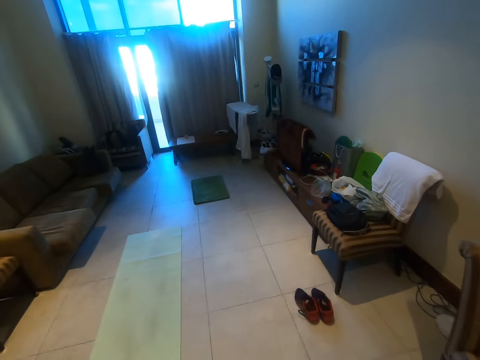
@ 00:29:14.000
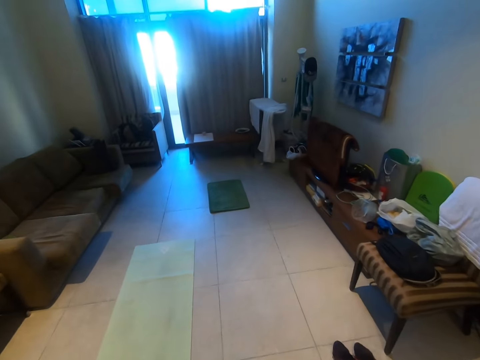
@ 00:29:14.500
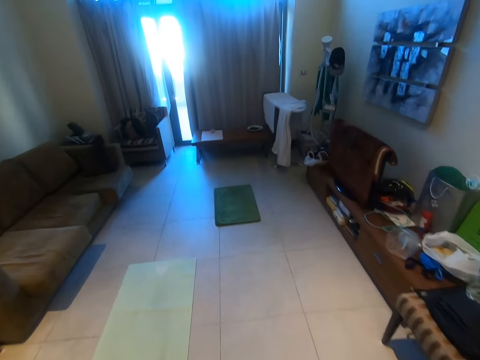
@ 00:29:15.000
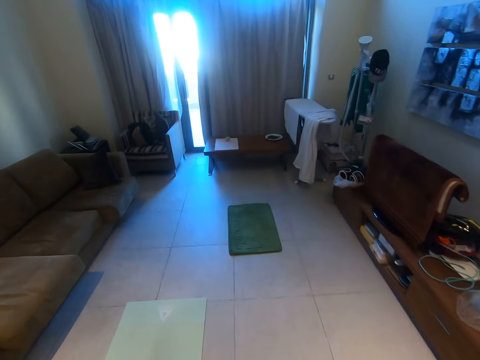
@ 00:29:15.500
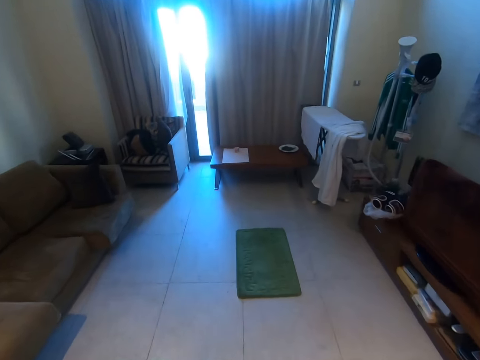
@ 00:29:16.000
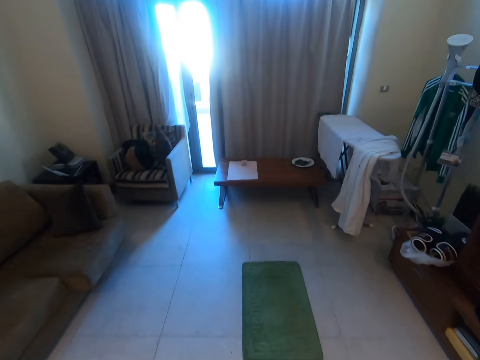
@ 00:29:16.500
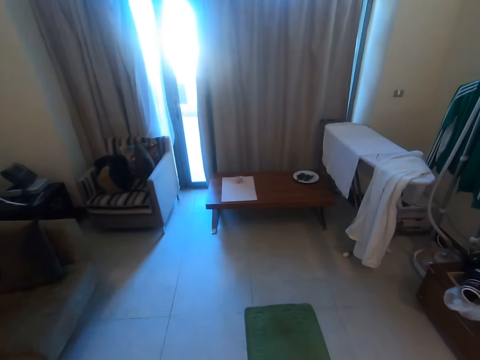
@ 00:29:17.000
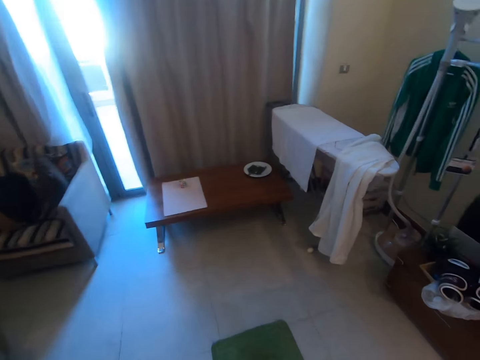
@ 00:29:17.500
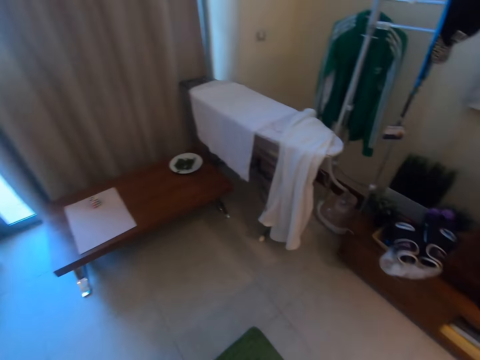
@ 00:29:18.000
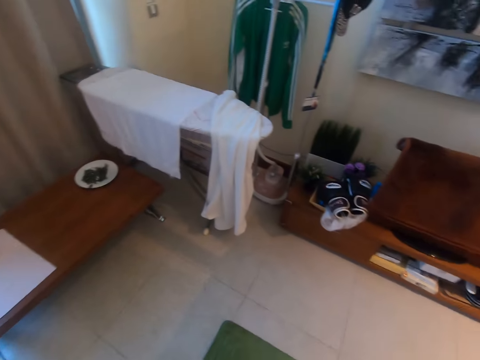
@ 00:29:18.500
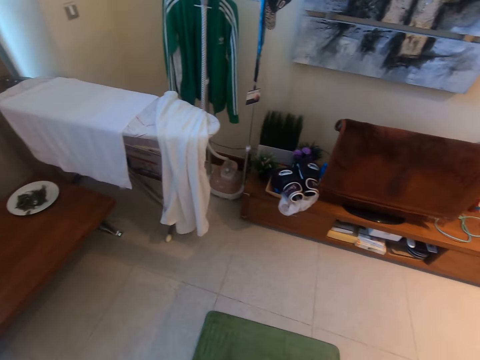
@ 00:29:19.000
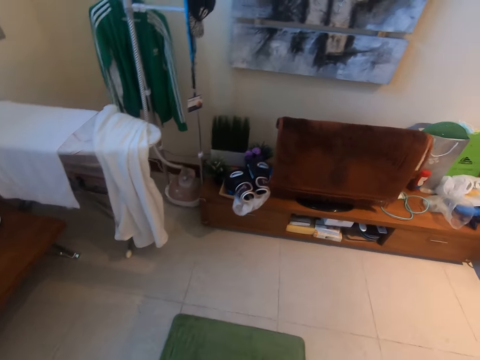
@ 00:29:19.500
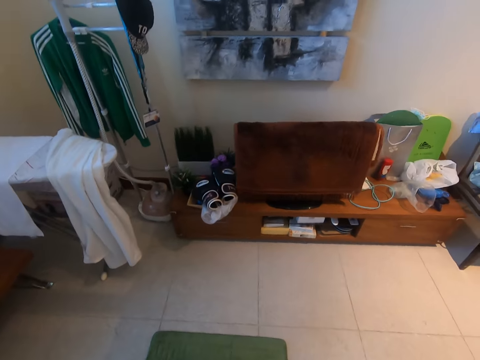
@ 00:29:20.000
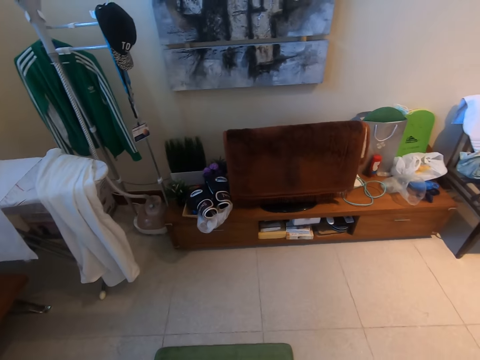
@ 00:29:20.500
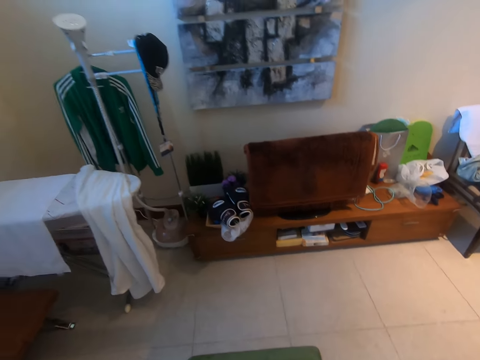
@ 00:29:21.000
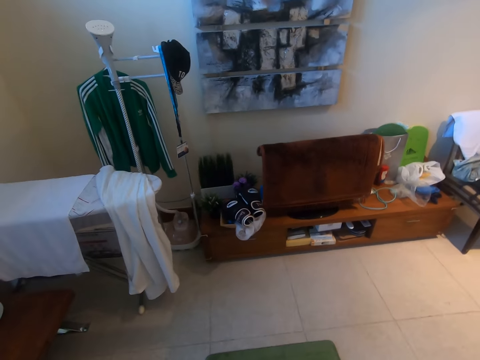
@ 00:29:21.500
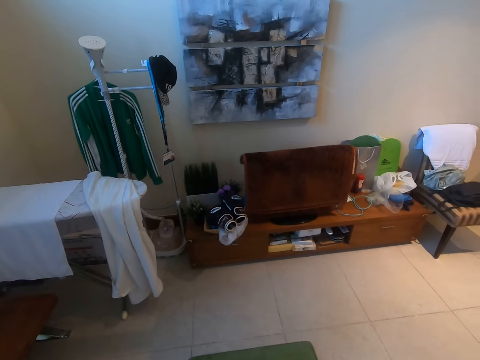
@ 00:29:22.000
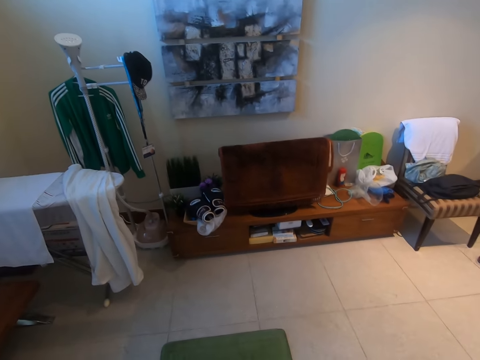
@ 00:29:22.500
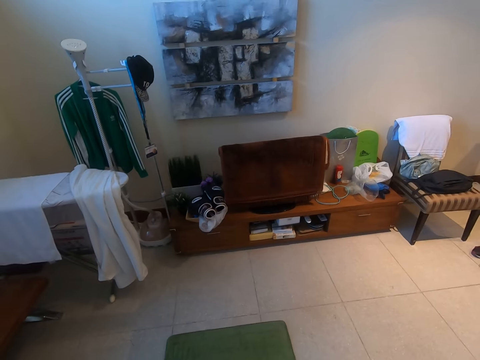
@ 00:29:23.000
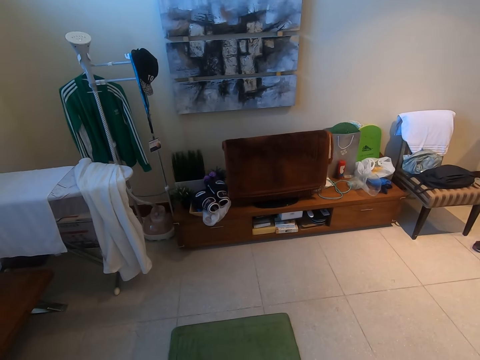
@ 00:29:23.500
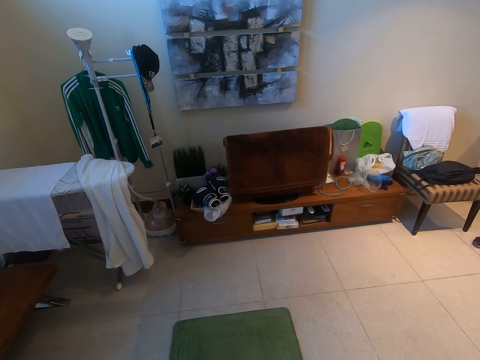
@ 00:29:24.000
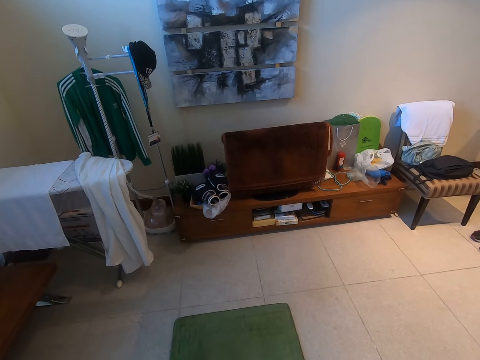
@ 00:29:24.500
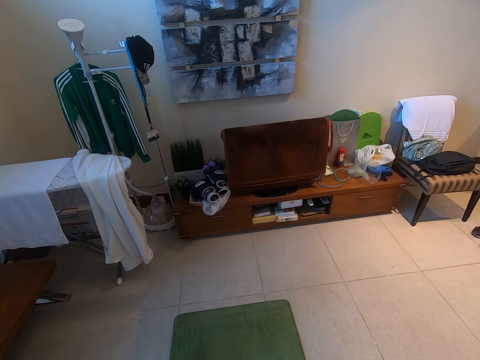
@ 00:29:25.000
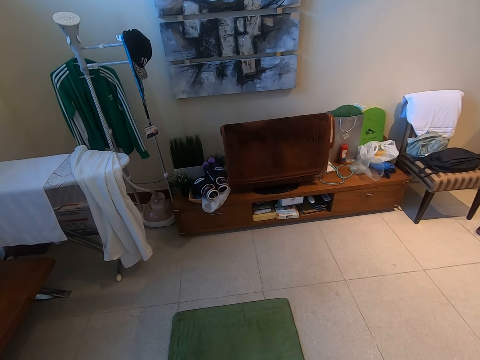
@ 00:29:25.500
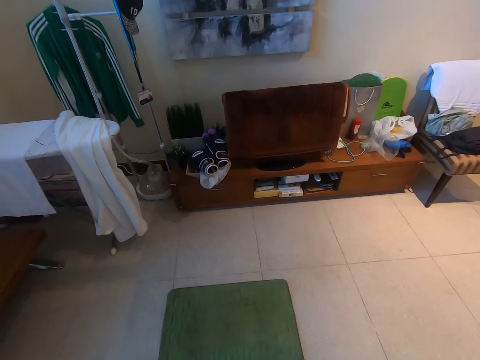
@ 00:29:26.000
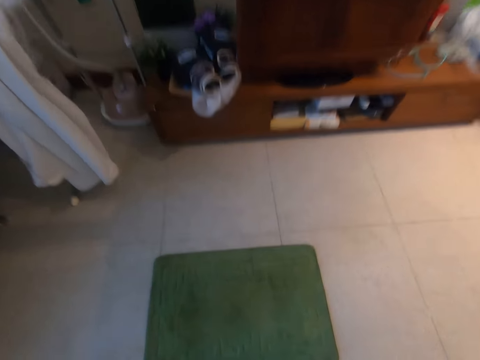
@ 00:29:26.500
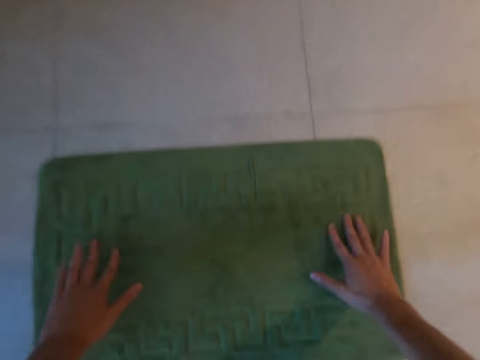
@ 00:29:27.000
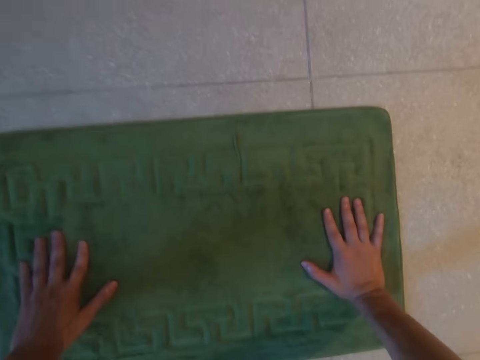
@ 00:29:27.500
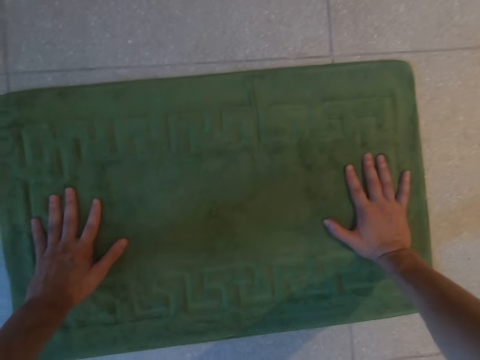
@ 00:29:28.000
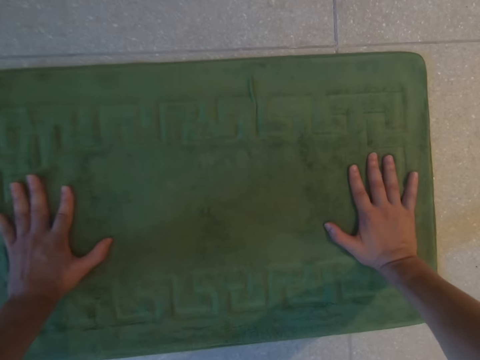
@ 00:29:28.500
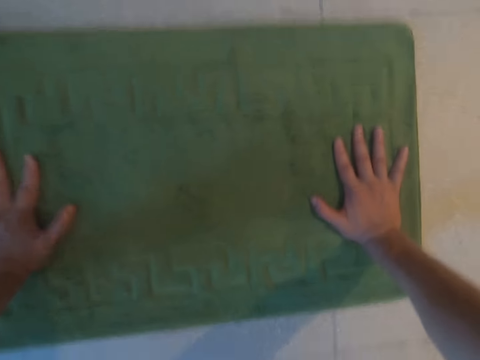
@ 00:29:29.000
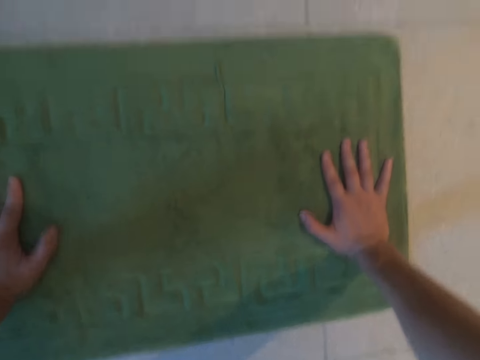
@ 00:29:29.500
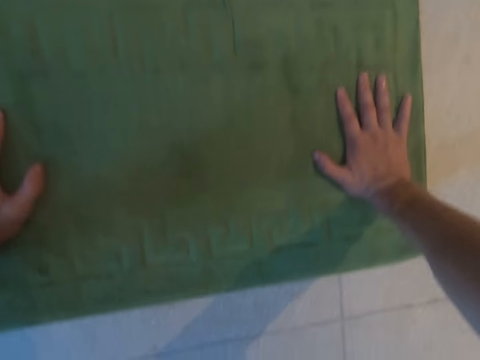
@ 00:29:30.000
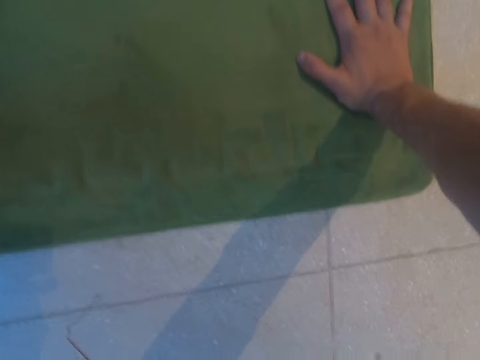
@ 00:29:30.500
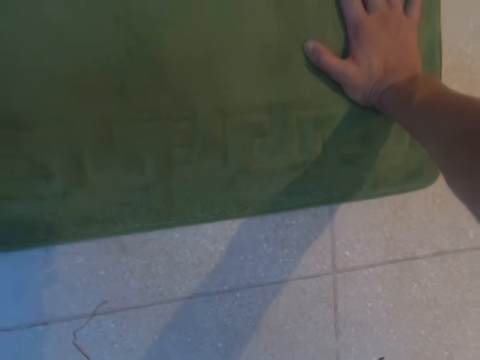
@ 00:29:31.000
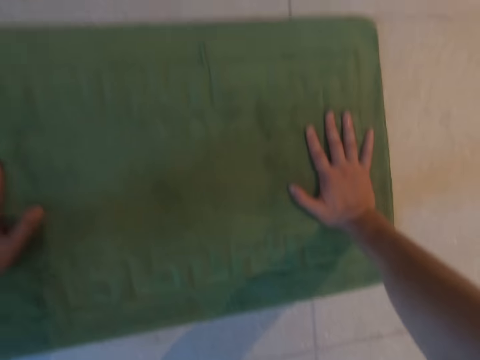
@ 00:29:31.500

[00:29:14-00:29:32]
The camera wearer walks around the room. He puts his hands on the mat and does press ups.

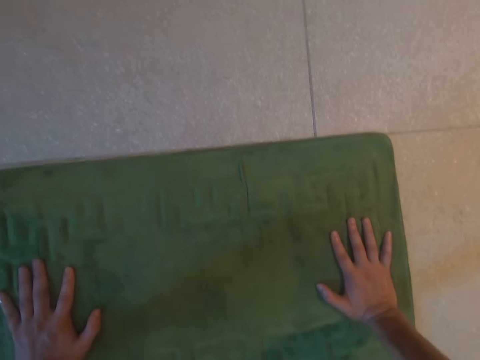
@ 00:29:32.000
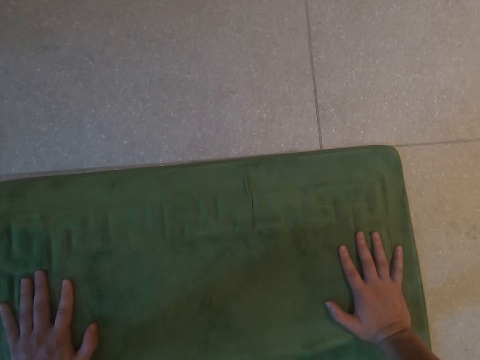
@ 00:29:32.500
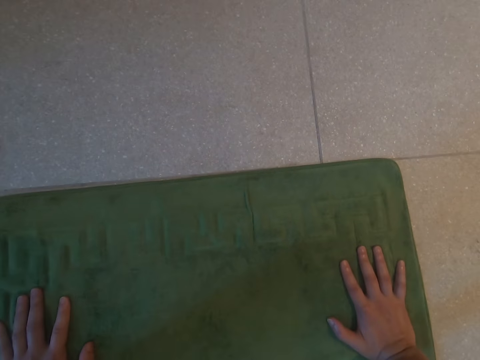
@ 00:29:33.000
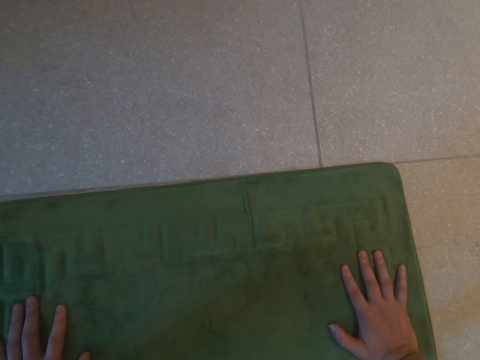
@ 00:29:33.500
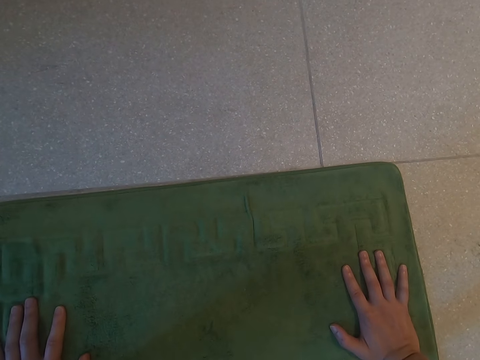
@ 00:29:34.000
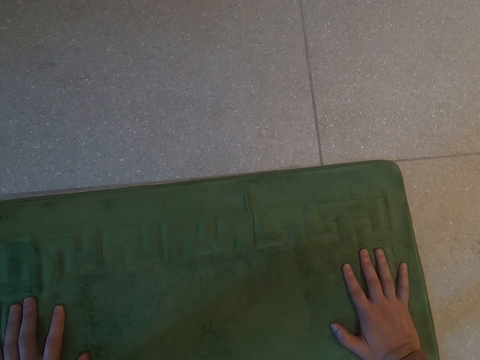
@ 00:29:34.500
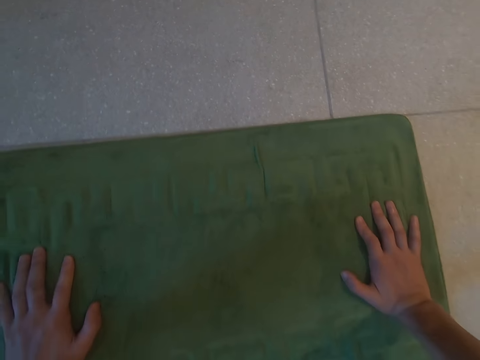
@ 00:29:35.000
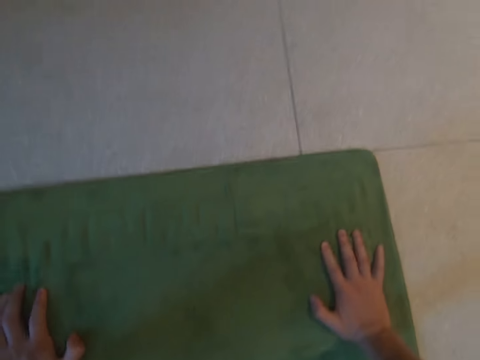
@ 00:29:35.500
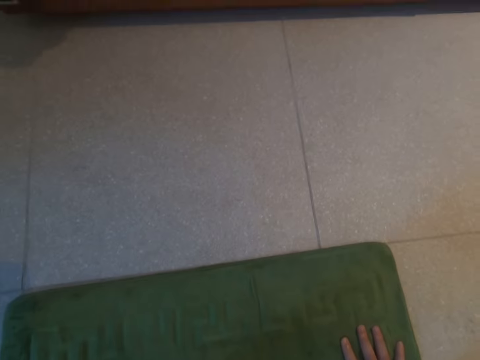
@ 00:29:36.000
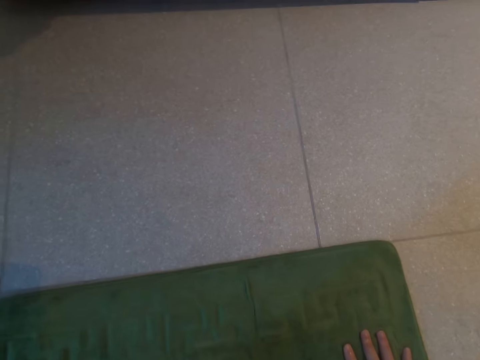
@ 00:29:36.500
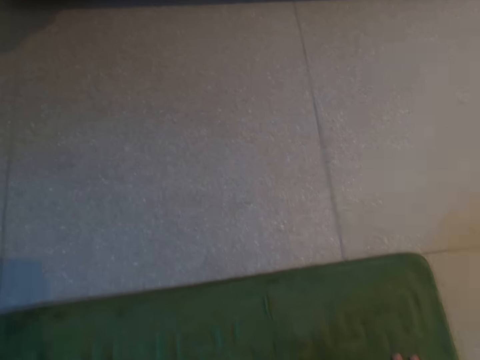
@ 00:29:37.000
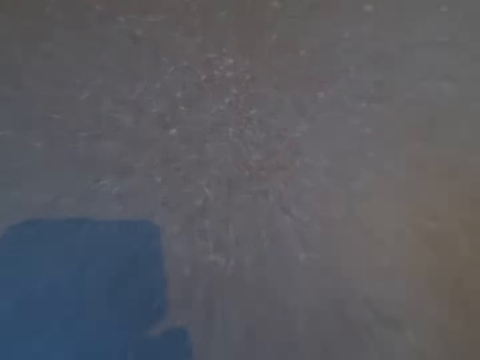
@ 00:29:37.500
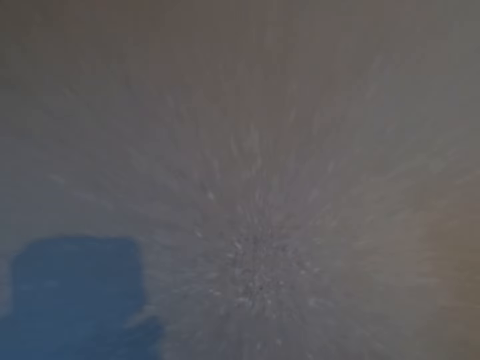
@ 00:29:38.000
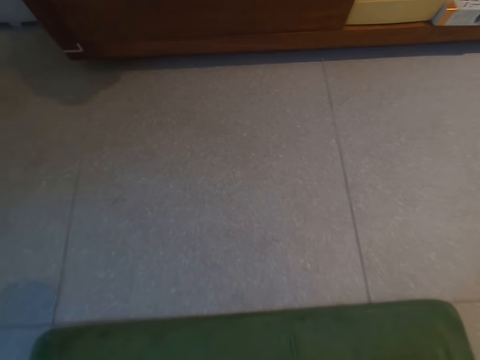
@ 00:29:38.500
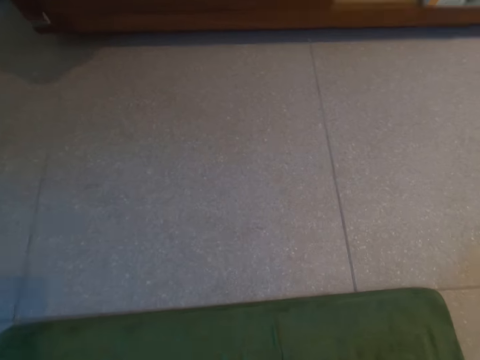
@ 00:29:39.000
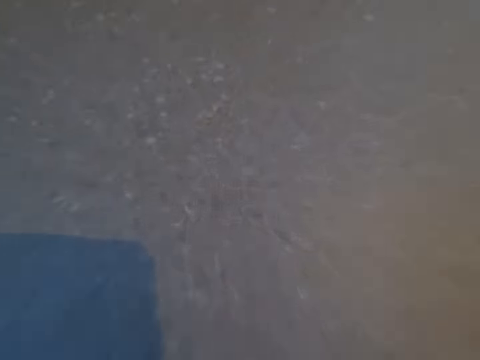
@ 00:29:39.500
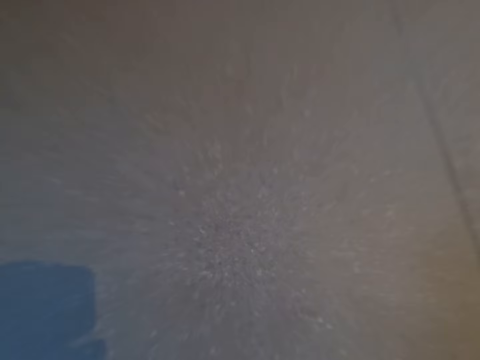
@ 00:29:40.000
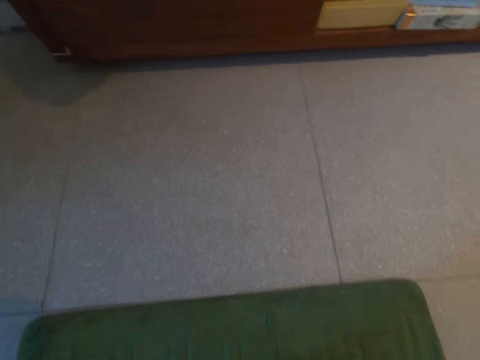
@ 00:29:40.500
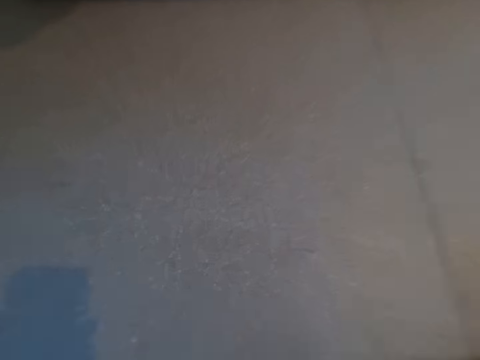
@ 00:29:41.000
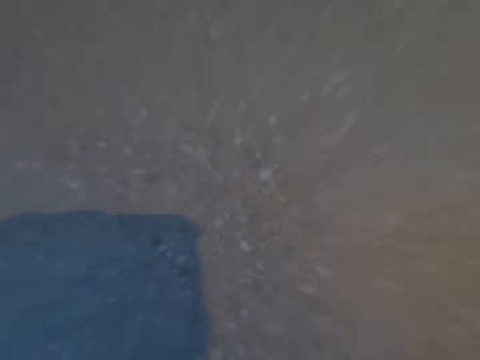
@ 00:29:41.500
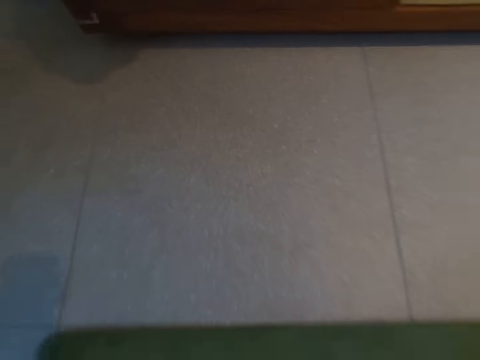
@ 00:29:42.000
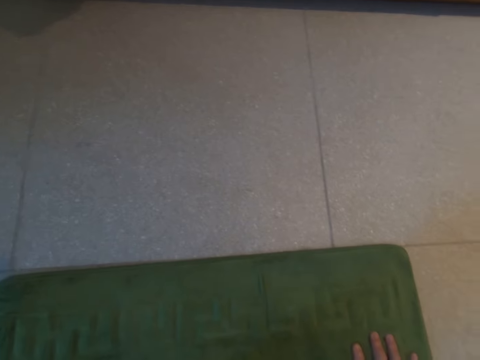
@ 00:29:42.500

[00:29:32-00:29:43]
The camera wearer does push ups.
